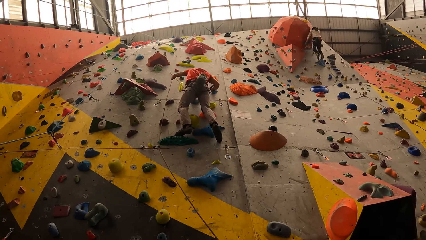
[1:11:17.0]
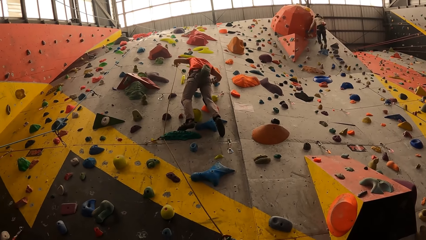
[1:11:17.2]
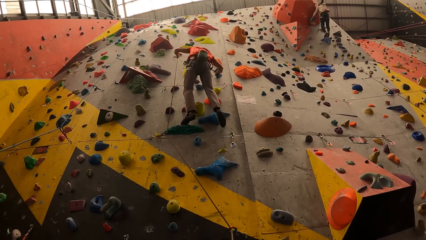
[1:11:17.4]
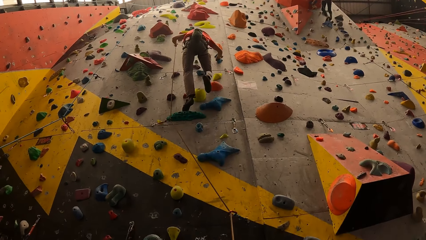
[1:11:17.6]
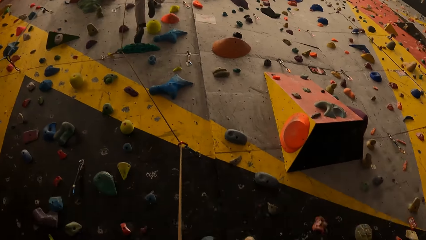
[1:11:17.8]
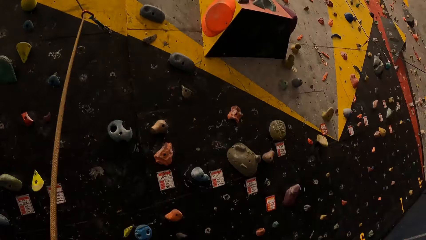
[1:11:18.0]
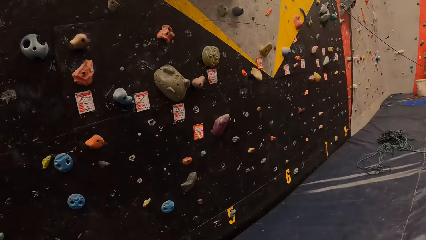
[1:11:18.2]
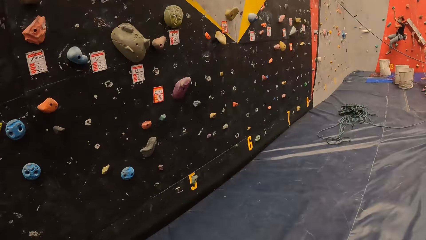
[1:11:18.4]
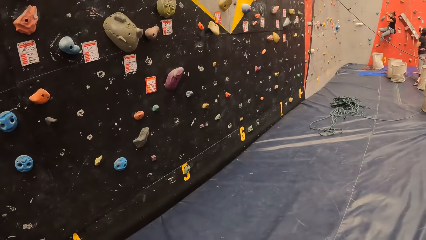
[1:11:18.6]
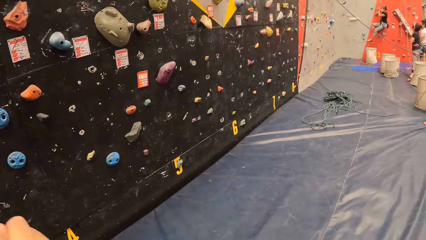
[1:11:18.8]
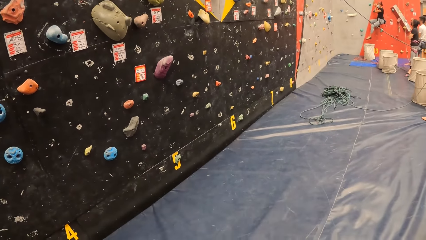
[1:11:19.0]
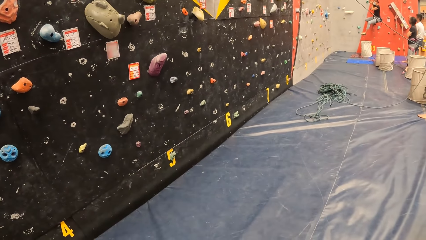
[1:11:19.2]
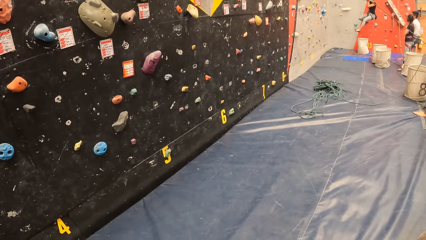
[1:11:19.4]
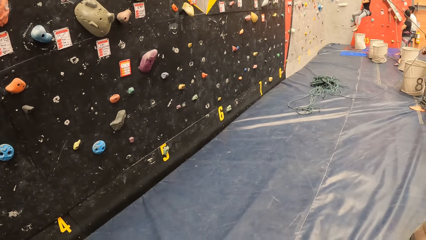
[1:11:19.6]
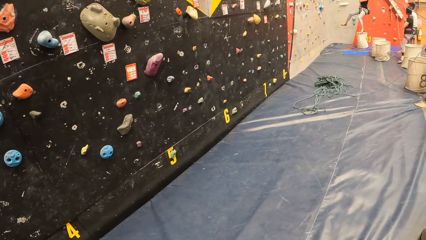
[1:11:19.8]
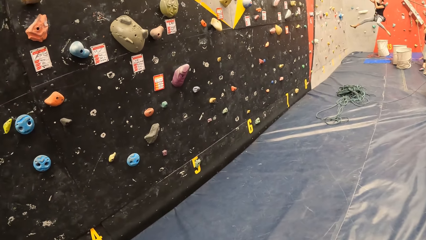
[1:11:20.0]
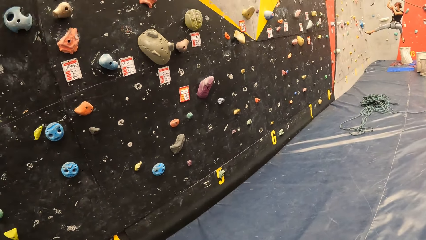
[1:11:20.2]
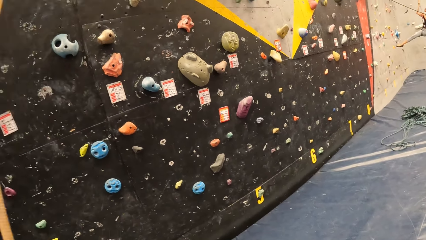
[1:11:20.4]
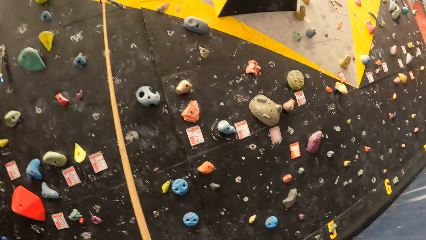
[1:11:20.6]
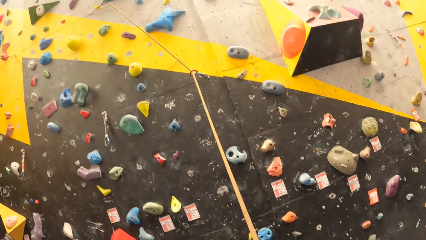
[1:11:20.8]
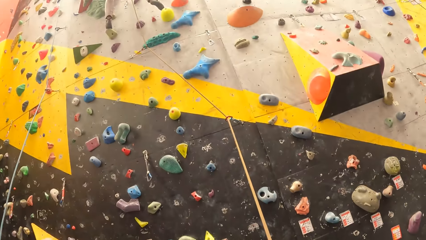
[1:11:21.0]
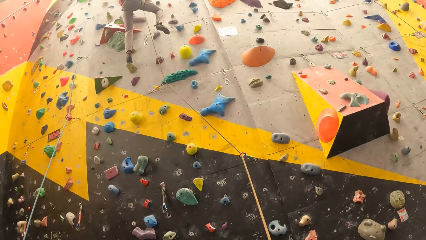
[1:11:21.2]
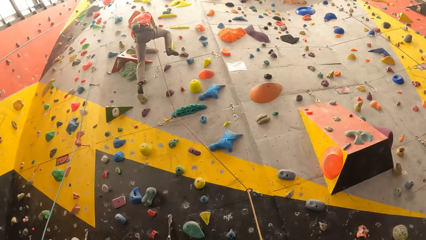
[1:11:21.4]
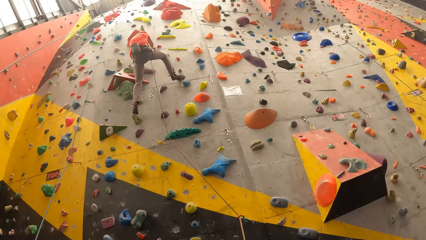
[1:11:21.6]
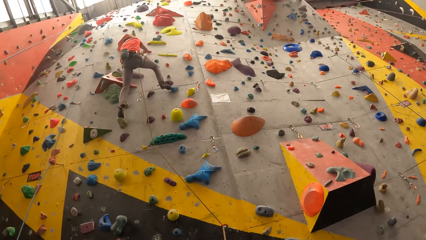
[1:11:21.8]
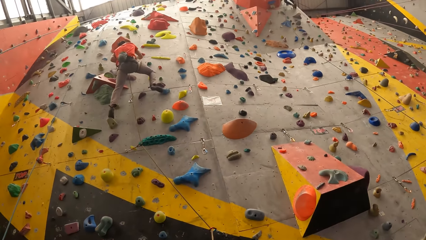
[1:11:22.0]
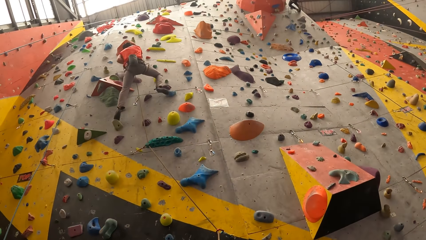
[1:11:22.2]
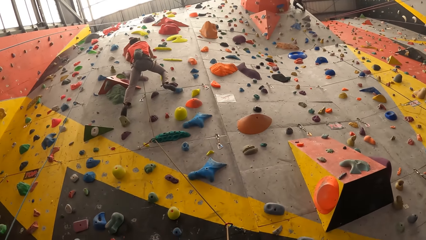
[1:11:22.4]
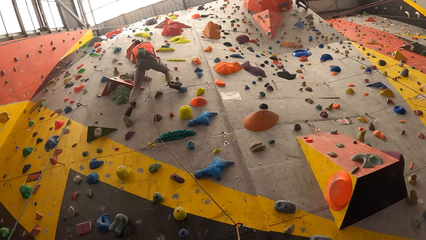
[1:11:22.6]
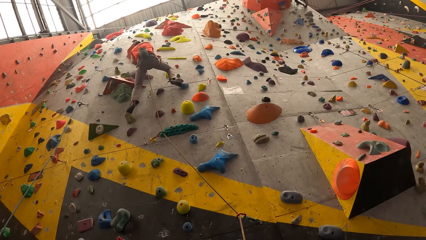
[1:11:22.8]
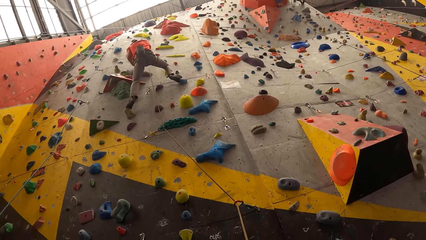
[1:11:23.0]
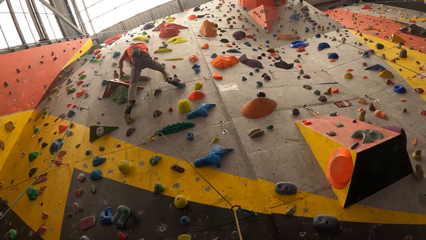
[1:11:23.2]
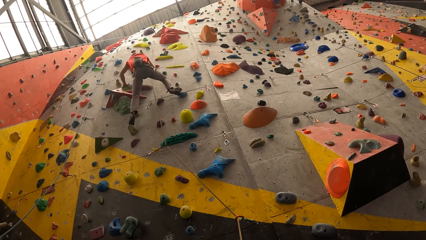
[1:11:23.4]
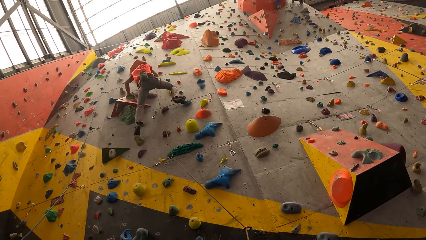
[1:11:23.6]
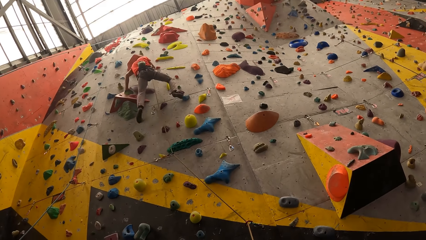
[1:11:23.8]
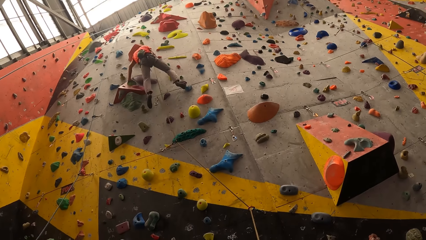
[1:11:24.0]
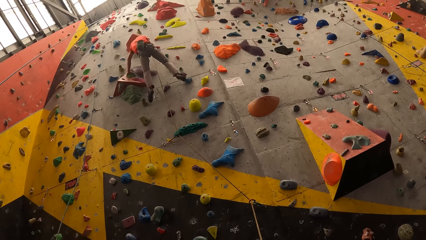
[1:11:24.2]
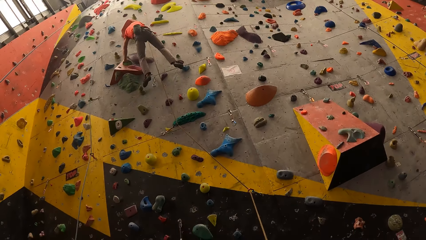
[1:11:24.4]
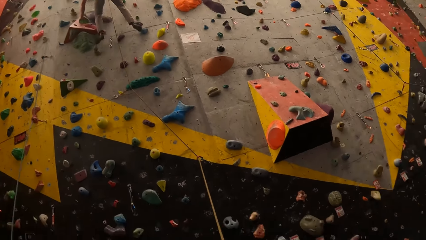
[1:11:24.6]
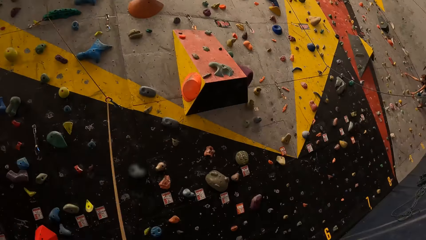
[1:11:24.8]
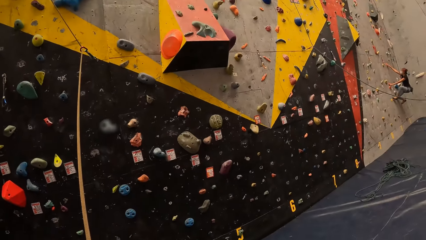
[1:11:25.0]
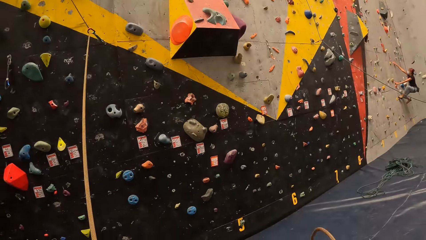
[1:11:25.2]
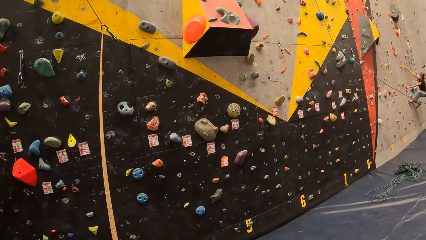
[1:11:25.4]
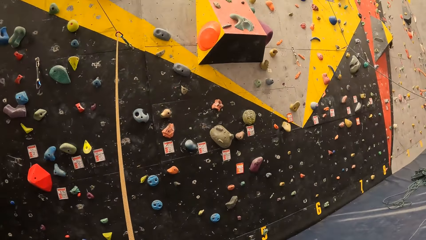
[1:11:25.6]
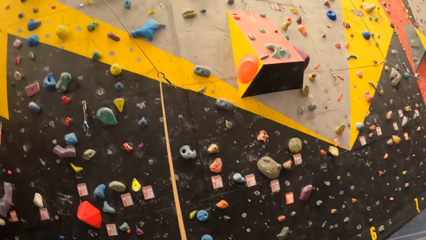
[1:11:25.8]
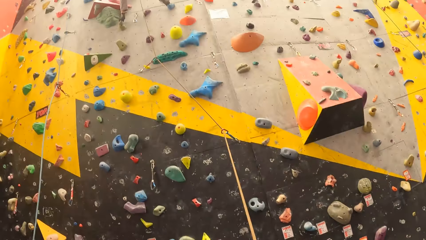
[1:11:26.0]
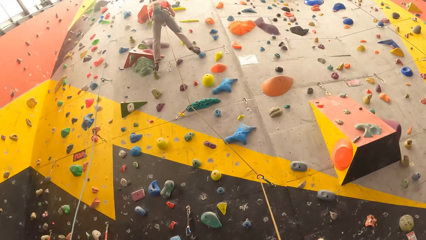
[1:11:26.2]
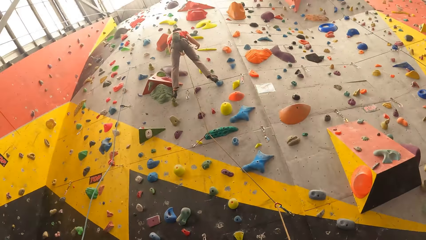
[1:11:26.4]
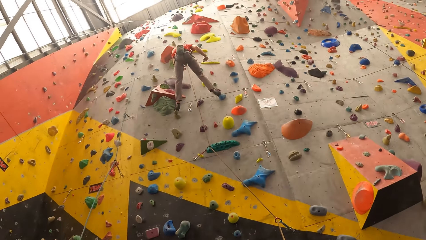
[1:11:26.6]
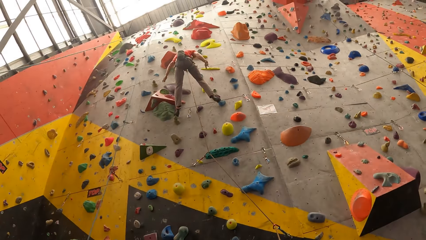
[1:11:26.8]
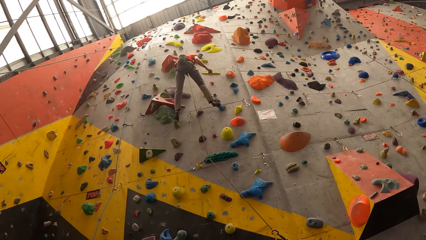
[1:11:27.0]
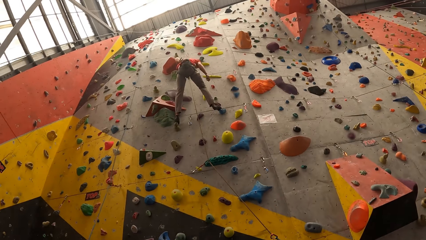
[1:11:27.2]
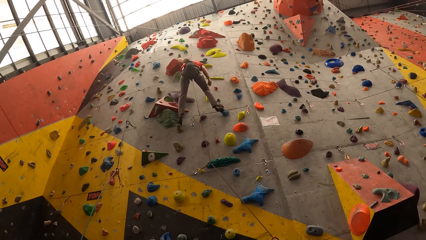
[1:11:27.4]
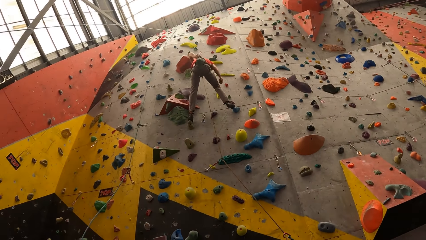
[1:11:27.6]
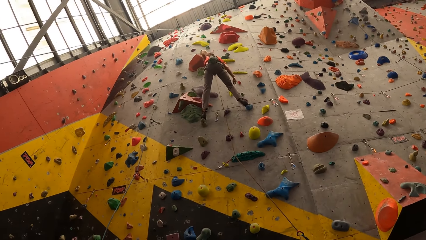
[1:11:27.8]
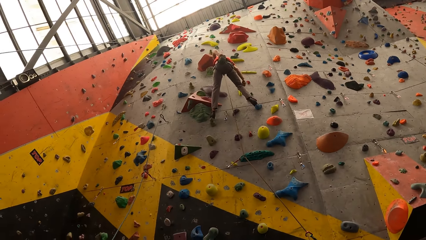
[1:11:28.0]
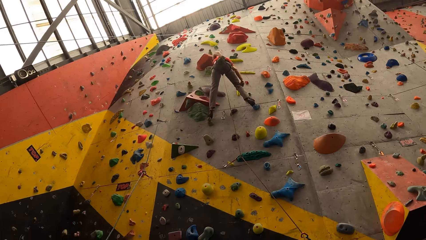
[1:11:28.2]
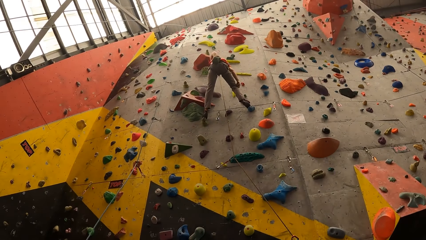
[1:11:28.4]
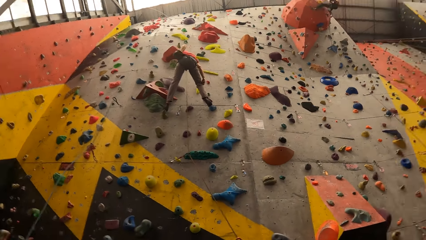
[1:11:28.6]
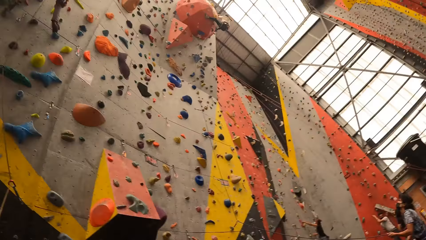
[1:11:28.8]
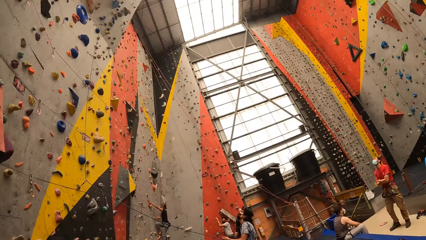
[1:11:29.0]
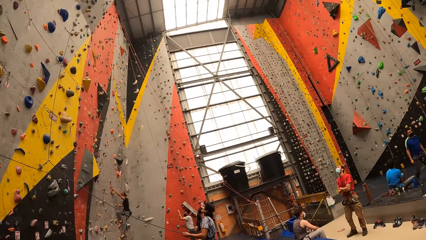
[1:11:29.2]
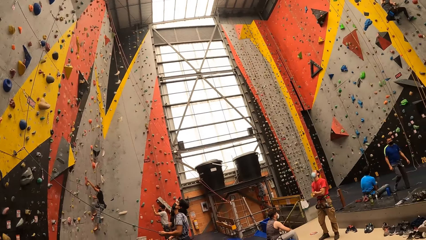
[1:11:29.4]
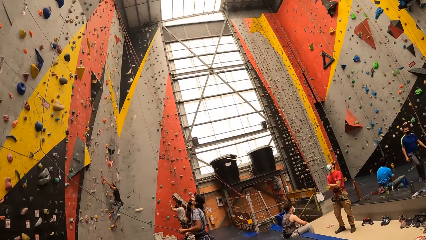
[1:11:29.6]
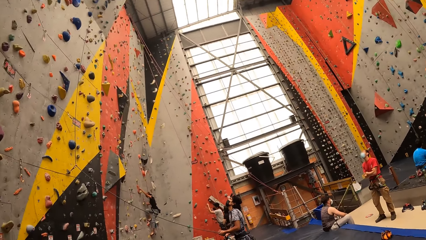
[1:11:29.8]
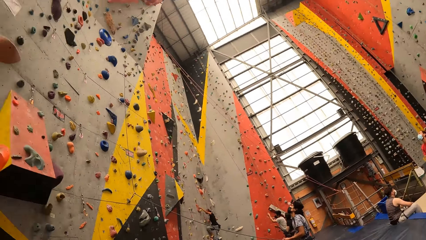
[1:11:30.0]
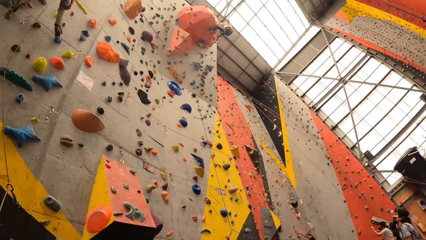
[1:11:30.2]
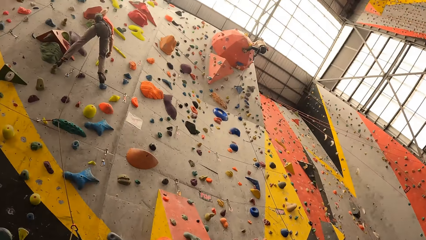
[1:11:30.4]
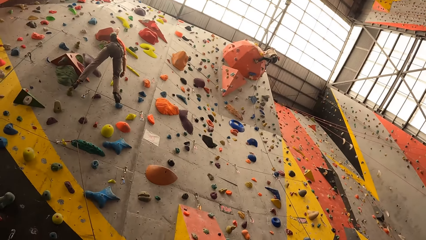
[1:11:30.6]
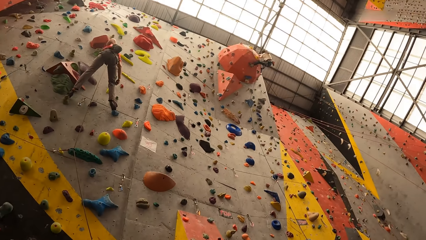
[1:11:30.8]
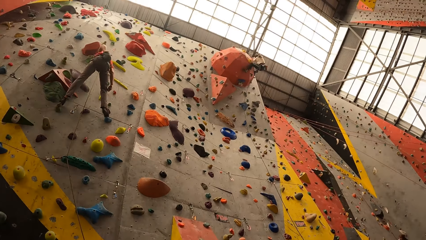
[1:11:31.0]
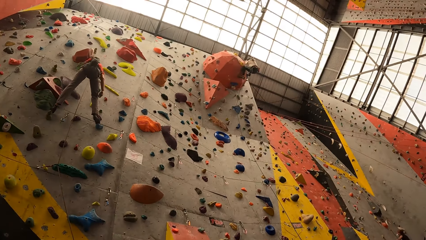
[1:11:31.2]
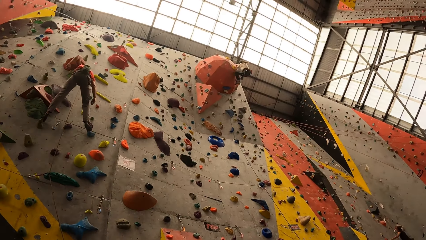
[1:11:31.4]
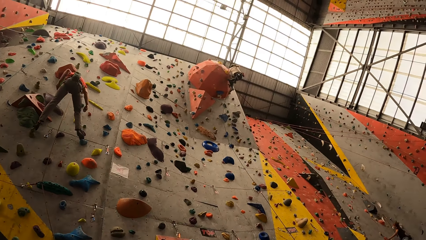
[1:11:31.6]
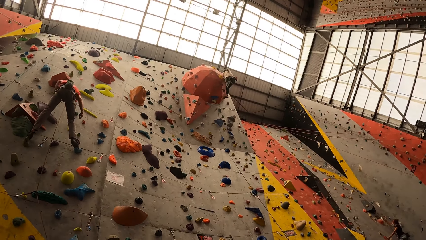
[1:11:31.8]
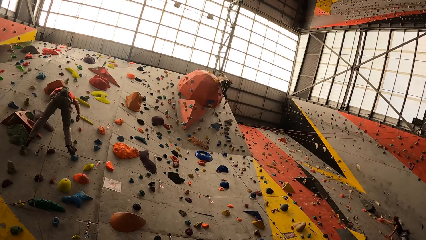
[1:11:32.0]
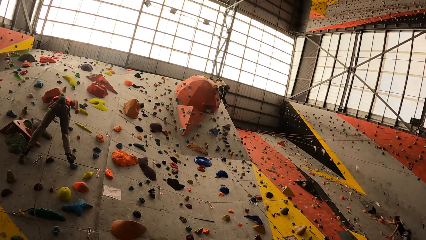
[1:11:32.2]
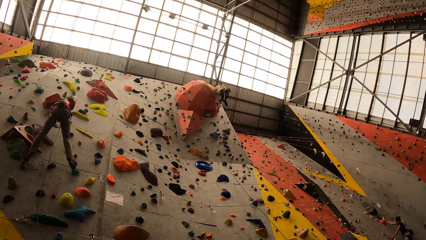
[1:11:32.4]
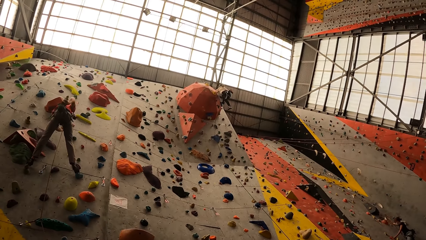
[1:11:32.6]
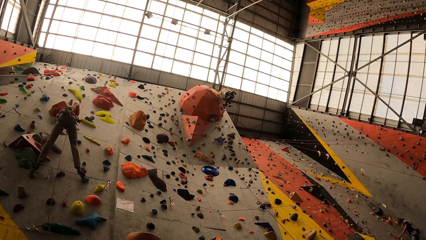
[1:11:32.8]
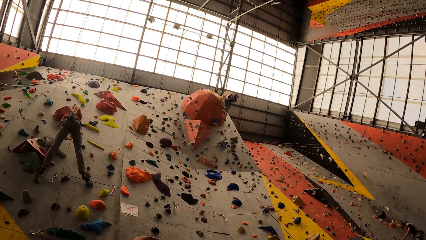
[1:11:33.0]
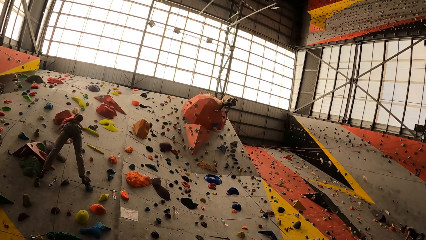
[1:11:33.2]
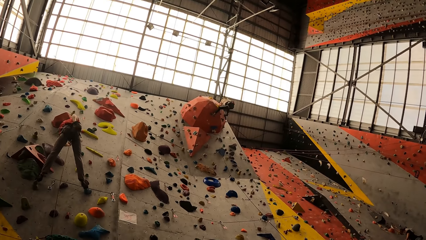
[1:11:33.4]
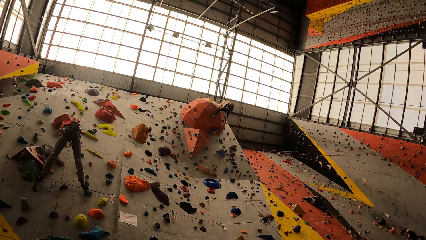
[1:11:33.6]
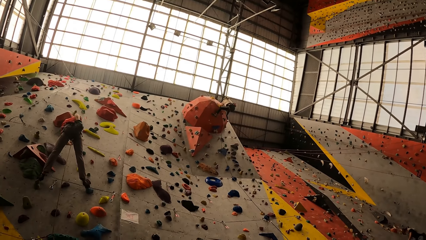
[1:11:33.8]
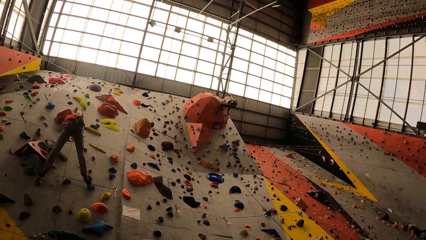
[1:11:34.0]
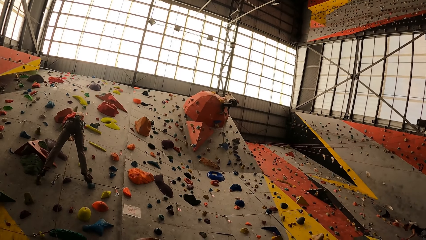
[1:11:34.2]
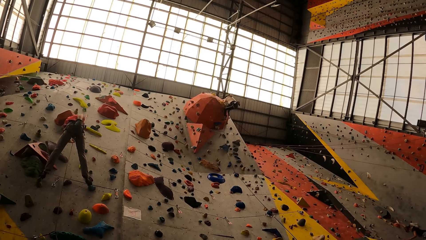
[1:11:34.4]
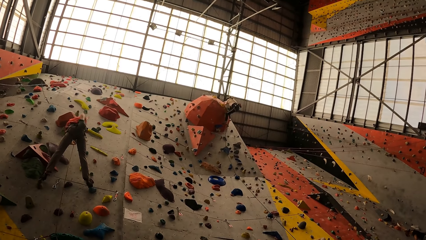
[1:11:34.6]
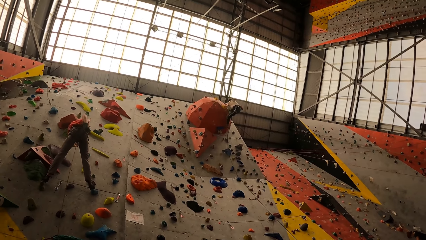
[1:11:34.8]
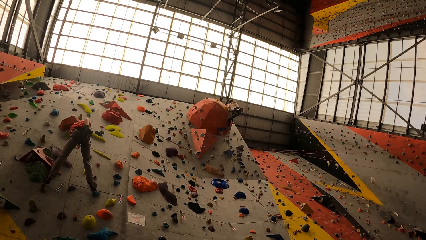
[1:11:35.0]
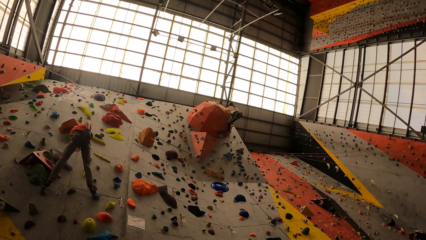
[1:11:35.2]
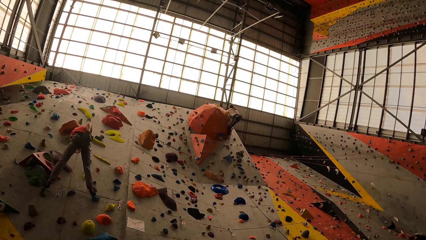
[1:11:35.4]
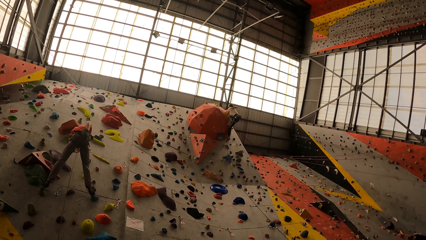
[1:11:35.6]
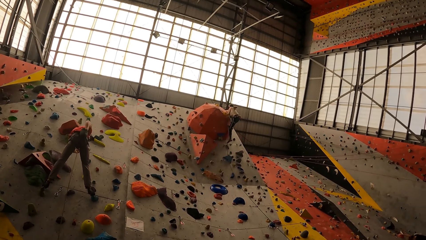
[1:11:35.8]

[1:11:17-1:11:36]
The camera wearer looks around. A man climbs up the bouldering wall. The camera wearer looks around and looks at the man. The man climbs up the bouldering wall. The camera wearer looks around and looks at the man. The man climbs up the bouldering wall.
